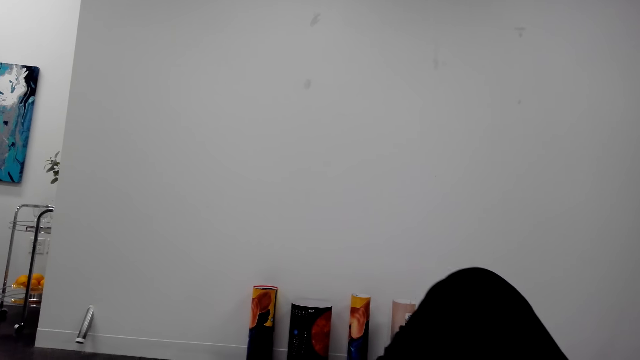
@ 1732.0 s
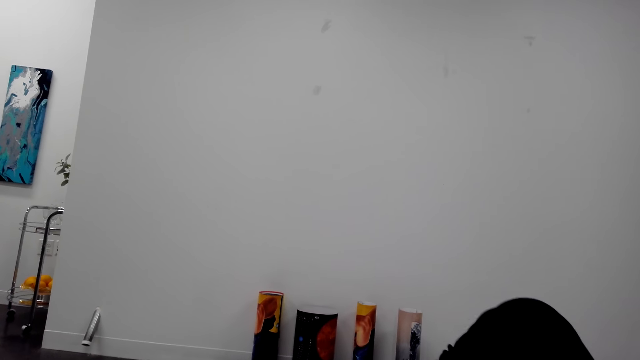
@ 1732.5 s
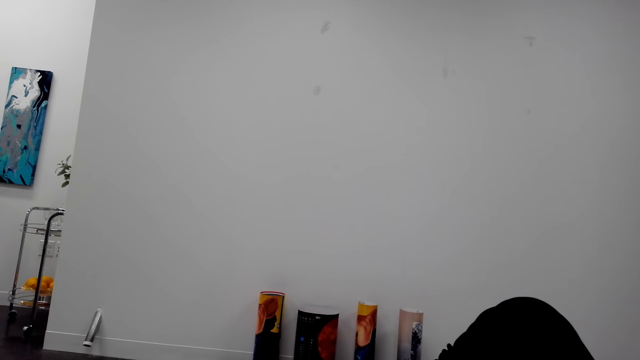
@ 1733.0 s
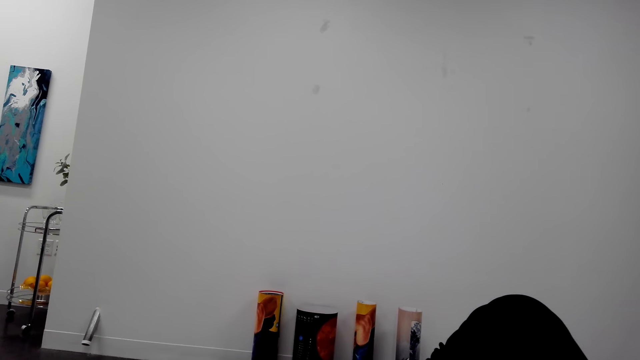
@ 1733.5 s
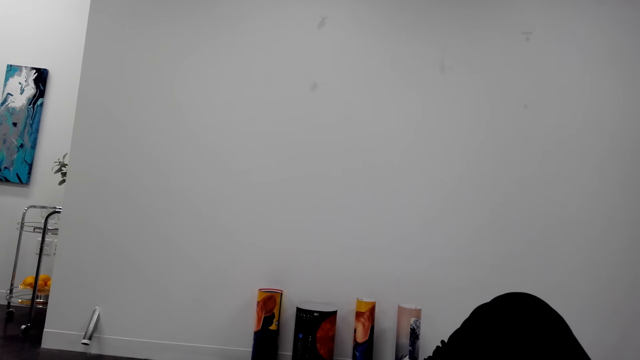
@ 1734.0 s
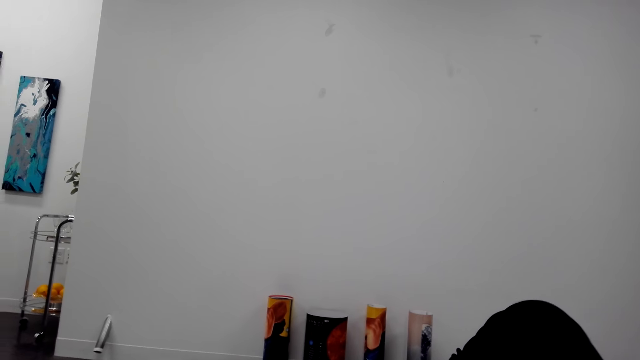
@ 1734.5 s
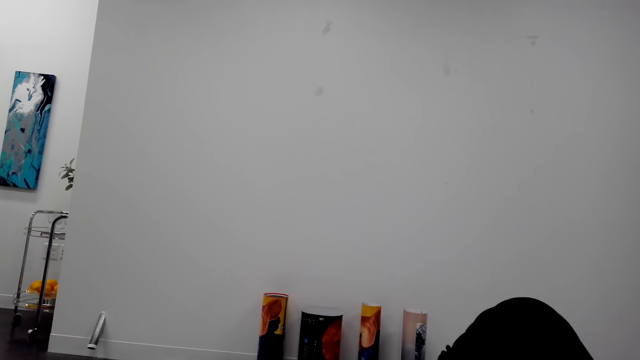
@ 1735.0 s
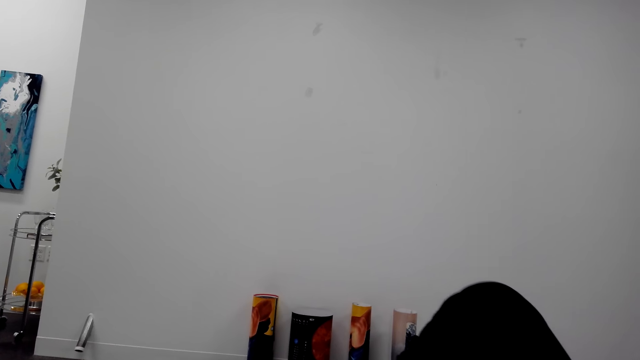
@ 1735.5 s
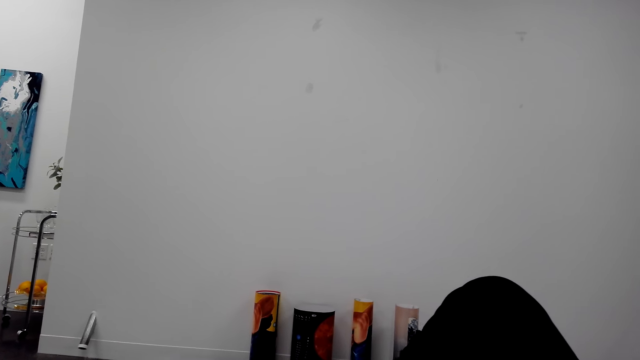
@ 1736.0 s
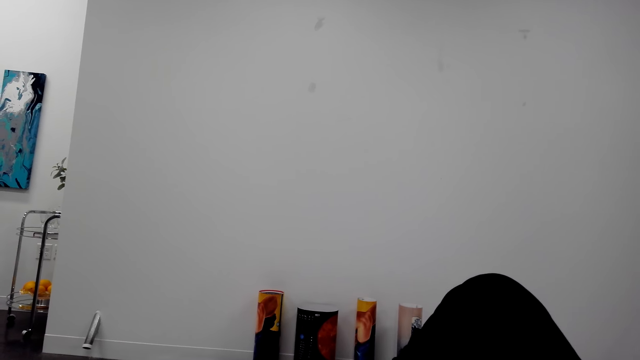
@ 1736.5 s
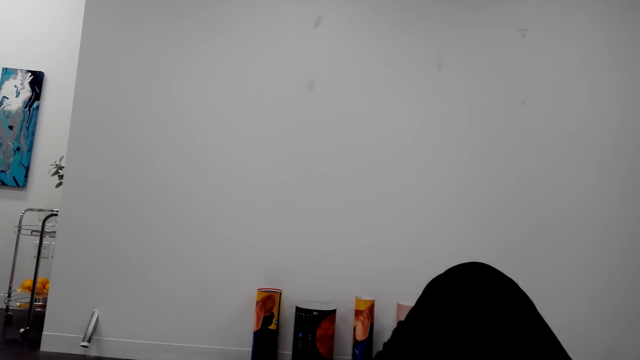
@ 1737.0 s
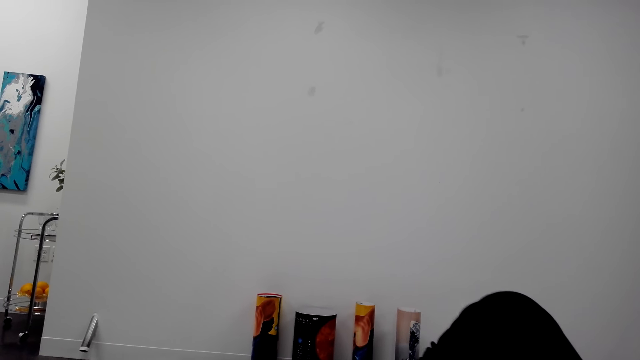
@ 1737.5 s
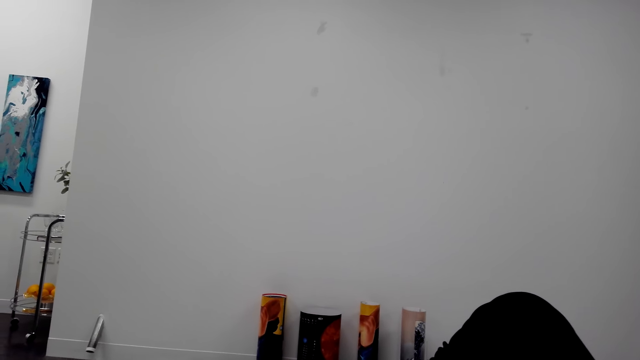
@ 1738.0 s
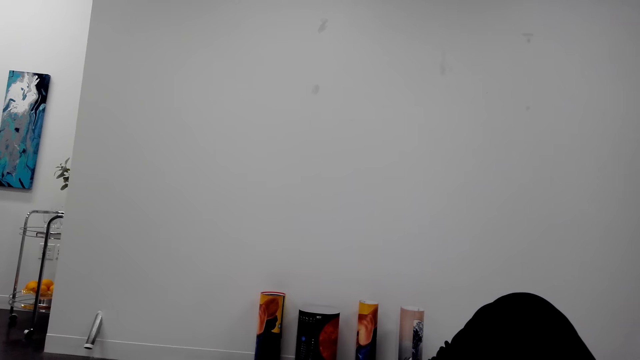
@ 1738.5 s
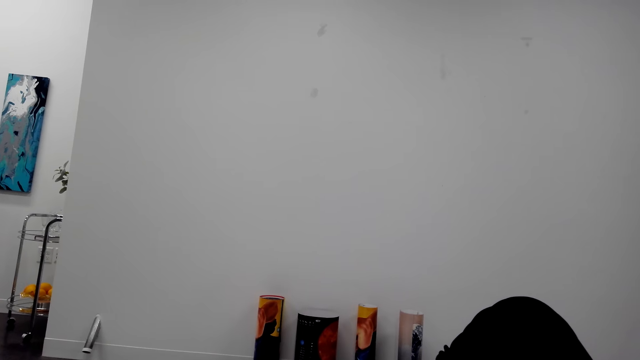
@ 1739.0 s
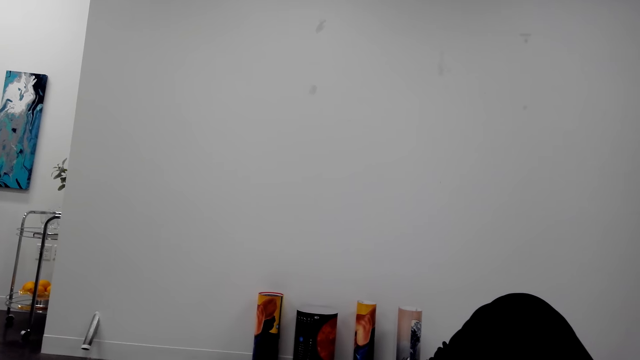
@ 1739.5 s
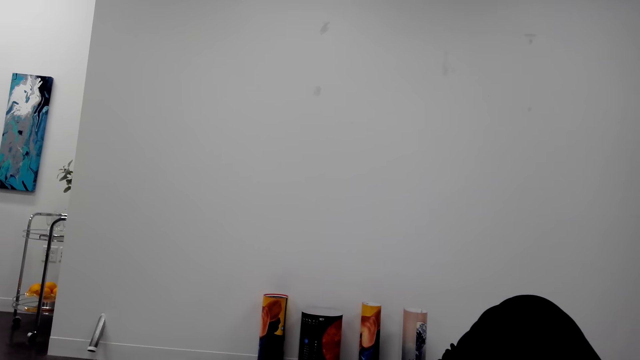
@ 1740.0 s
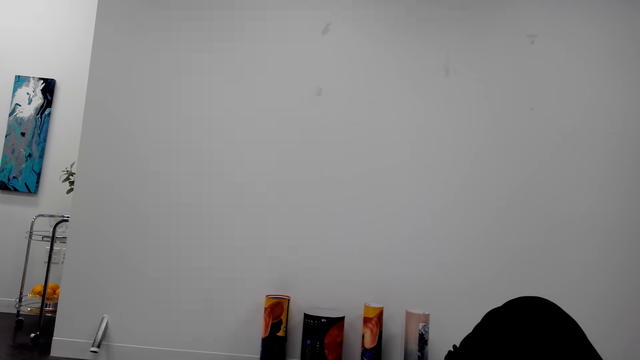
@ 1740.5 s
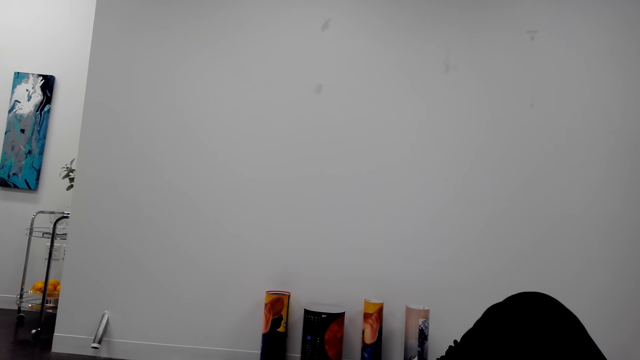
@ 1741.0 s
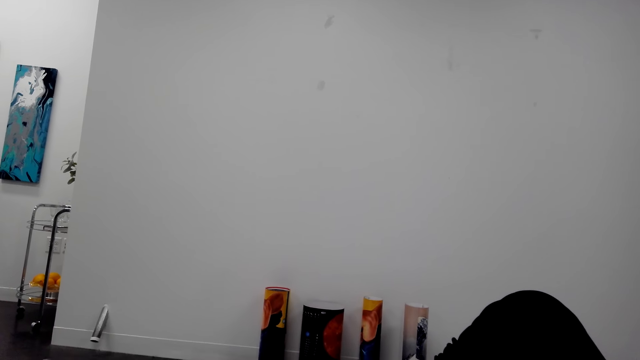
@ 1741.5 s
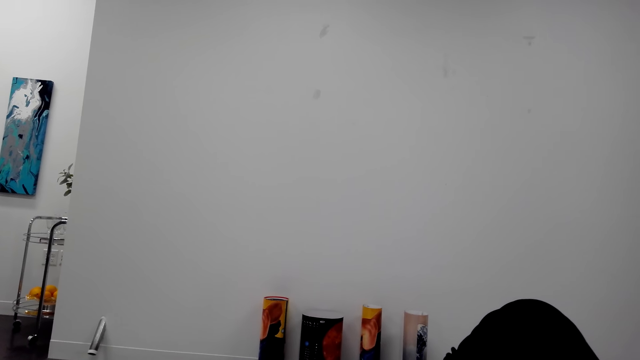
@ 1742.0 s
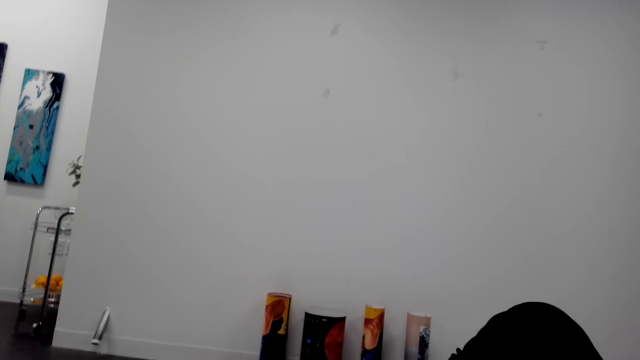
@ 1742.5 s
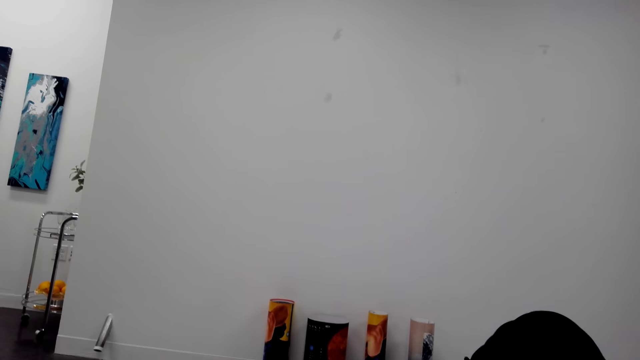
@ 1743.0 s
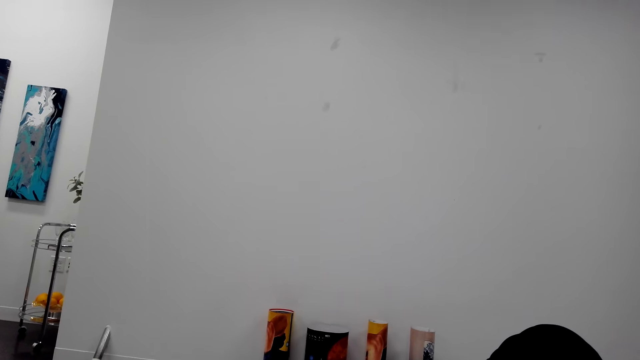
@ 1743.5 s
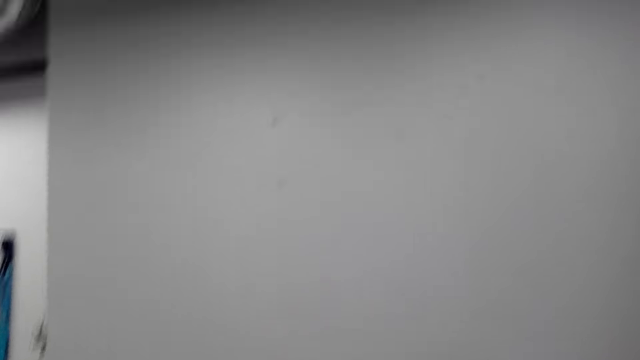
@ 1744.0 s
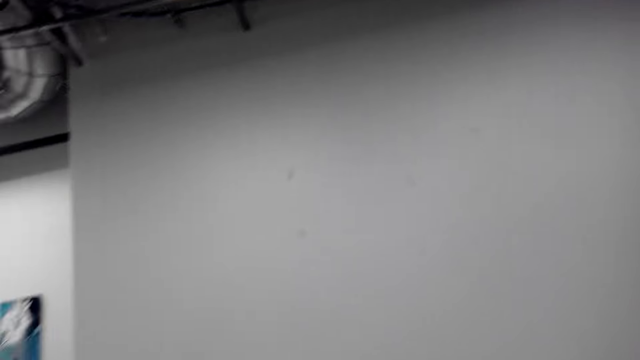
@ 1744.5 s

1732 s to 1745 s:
The camera wearer talks with the phone. They talk with the phone again. They raise knees. They talk with the phone.

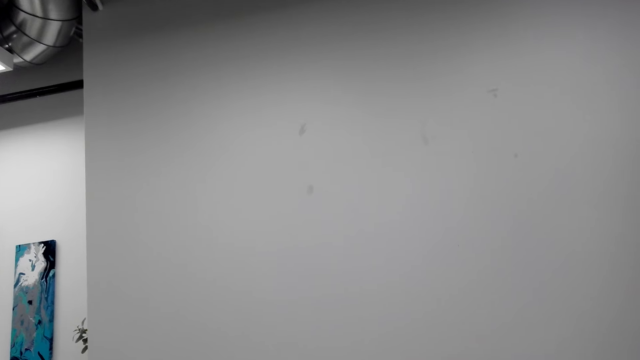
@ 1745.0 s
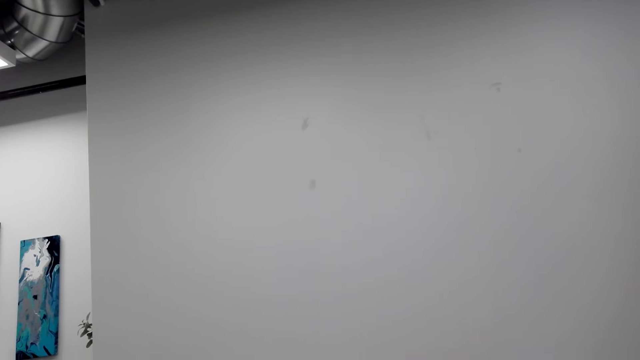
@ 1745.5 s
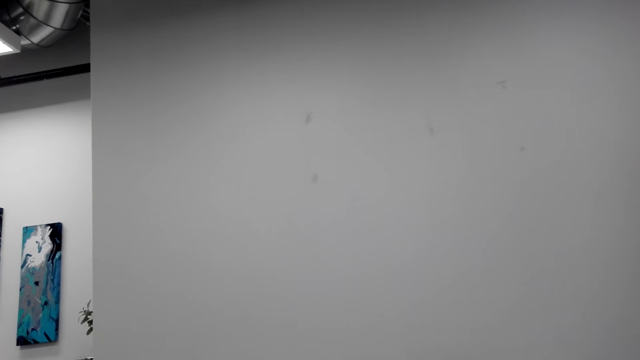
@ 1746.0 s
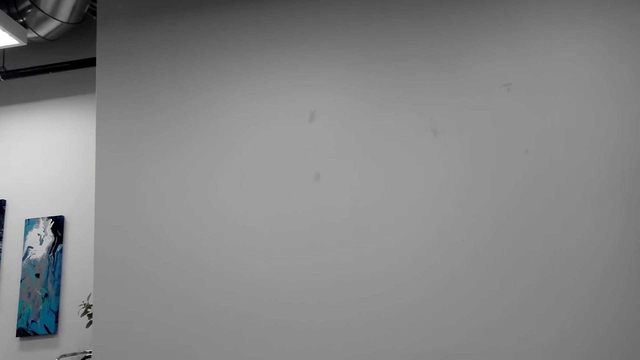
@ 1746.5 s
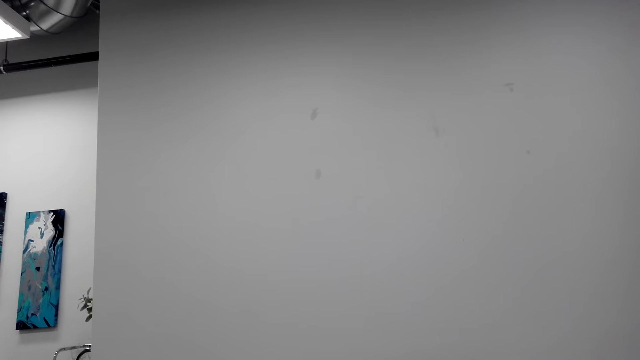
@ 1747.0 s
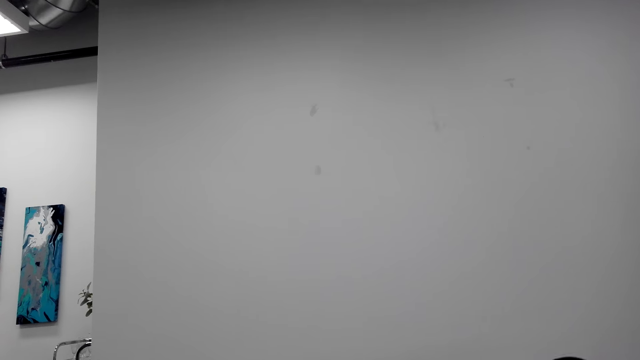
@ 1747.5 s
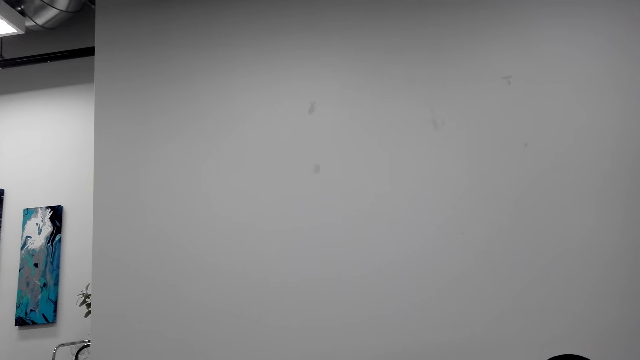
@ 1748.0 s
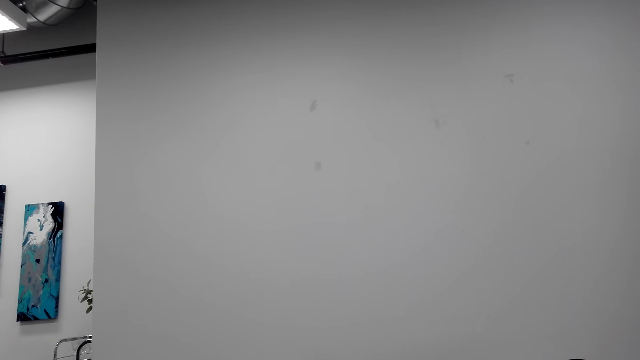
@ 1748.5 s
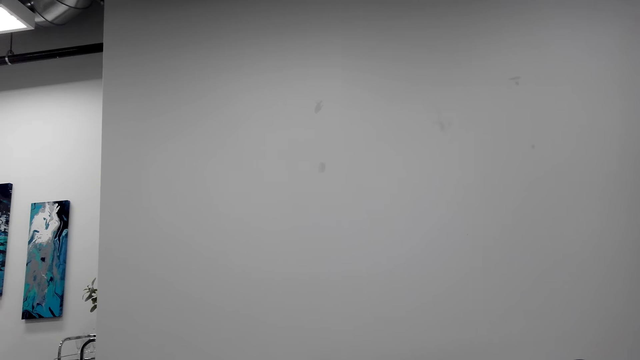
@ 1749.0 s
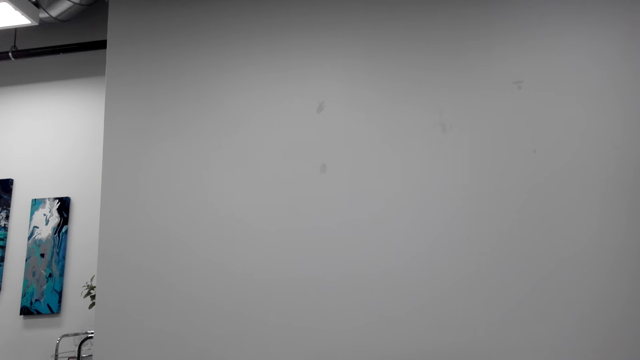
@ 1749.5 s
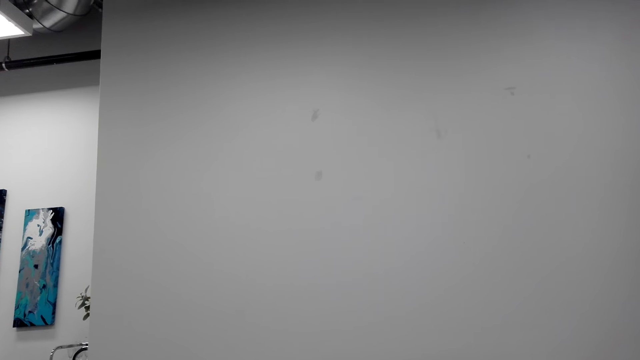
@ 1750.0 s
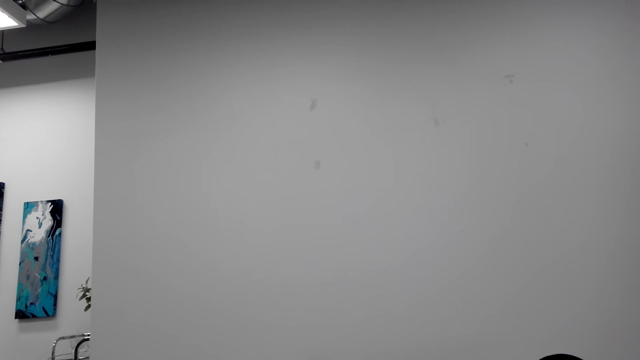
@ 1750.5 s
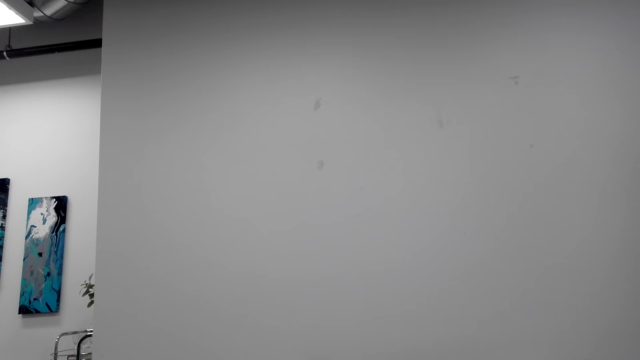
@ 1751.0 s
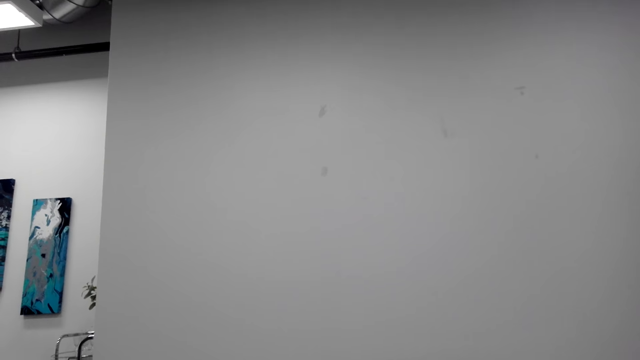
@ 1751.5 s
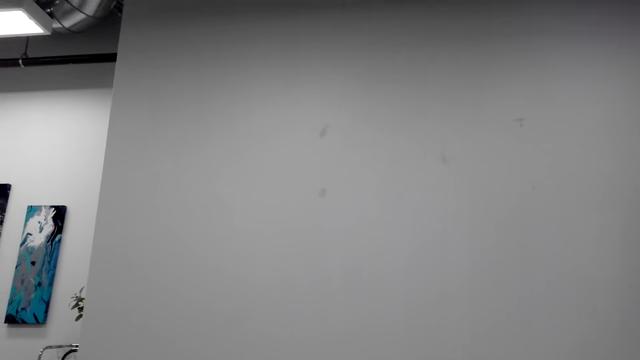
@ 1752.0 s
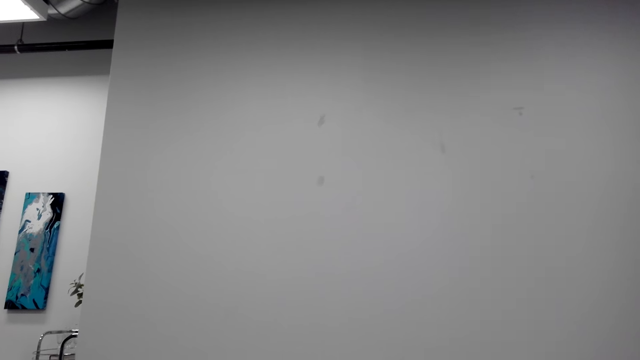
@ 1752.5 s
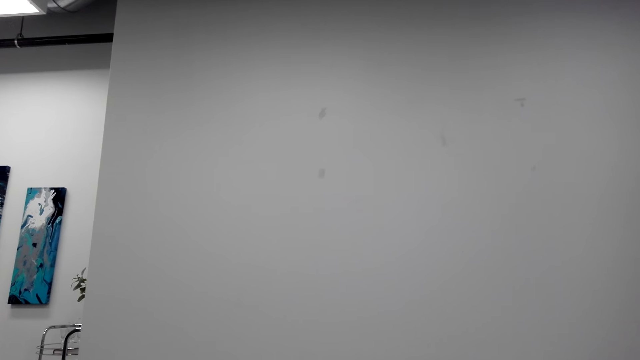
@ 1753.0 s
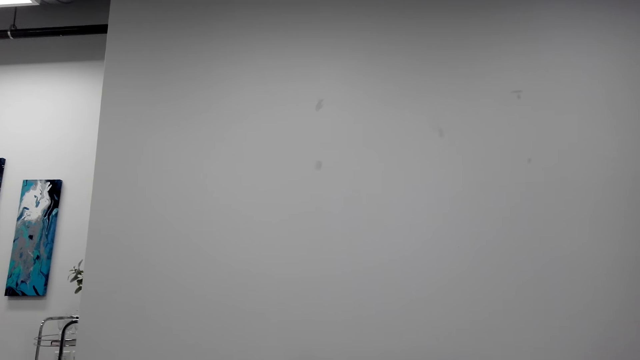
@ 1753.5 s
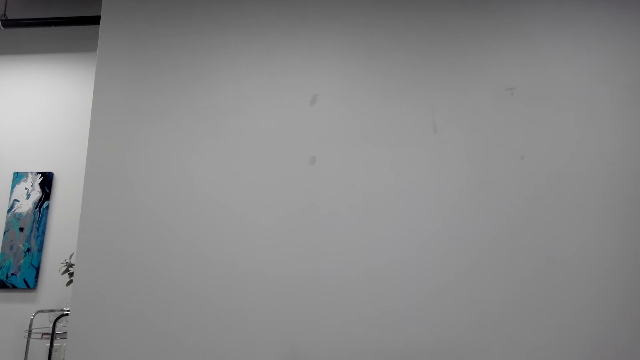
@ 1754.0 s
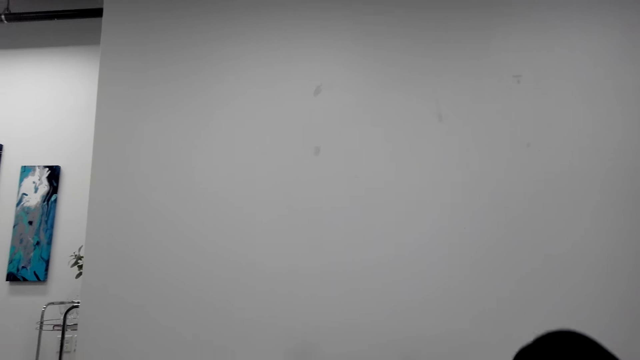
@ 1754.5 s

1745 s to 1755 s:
The camera wearer laughs.
